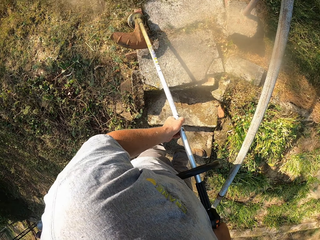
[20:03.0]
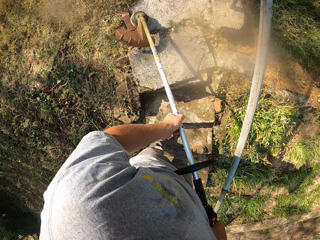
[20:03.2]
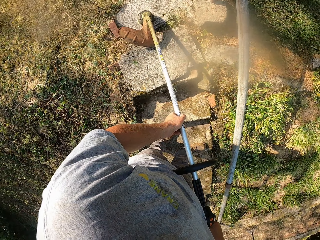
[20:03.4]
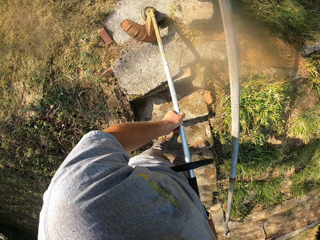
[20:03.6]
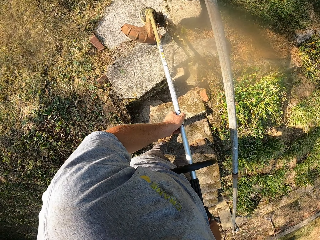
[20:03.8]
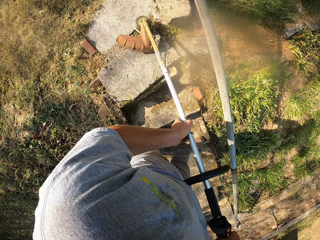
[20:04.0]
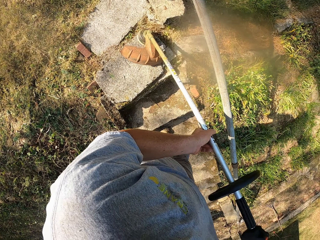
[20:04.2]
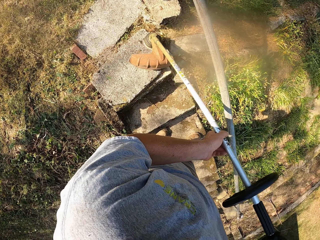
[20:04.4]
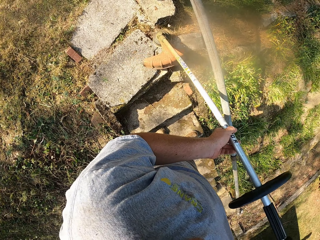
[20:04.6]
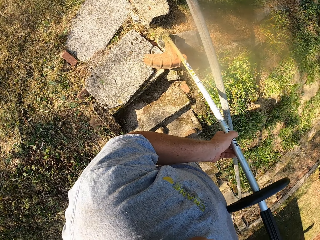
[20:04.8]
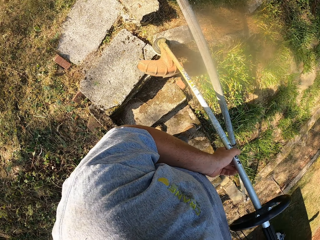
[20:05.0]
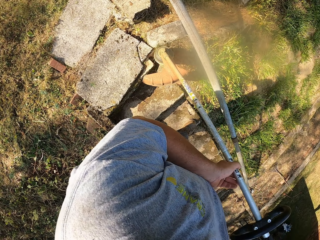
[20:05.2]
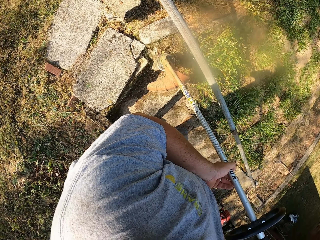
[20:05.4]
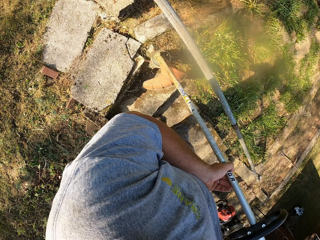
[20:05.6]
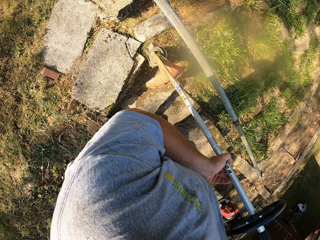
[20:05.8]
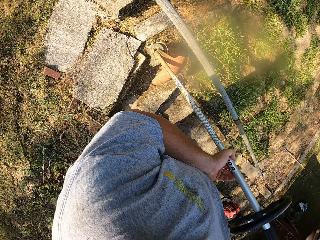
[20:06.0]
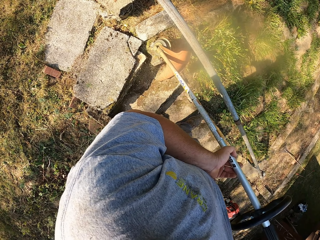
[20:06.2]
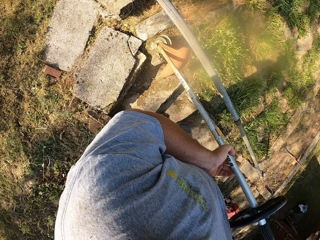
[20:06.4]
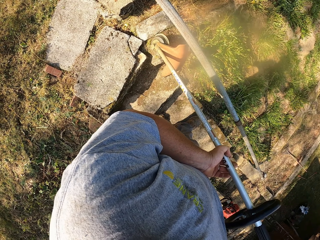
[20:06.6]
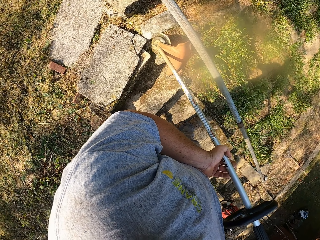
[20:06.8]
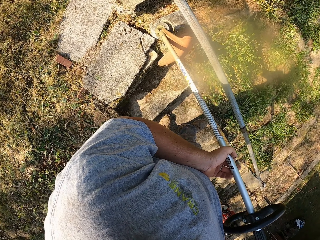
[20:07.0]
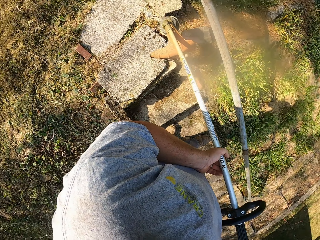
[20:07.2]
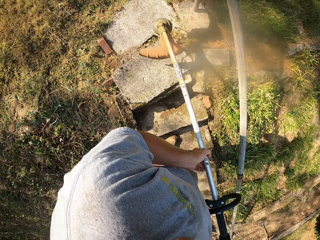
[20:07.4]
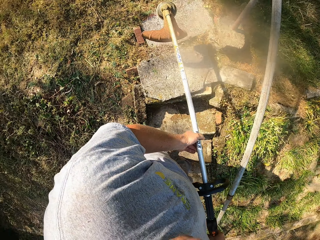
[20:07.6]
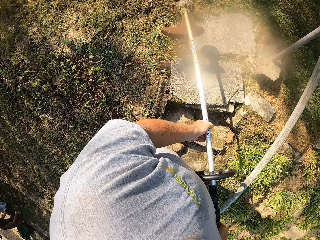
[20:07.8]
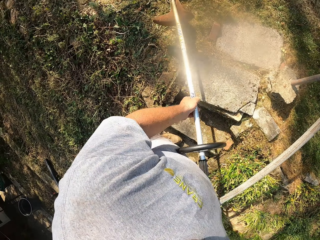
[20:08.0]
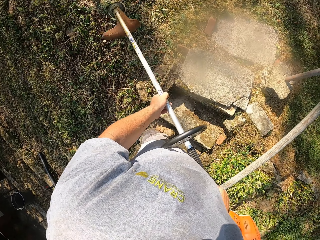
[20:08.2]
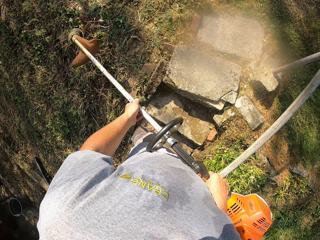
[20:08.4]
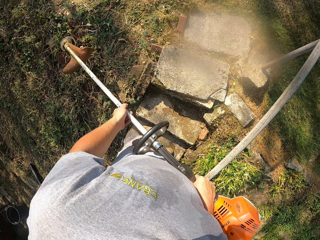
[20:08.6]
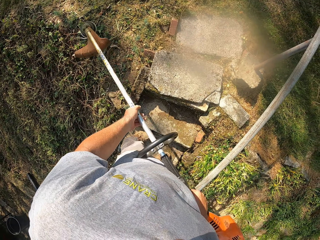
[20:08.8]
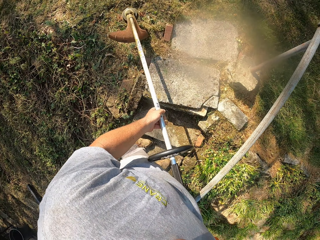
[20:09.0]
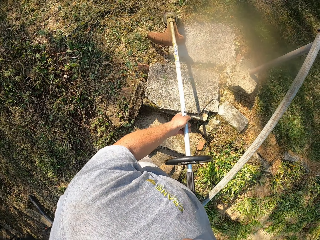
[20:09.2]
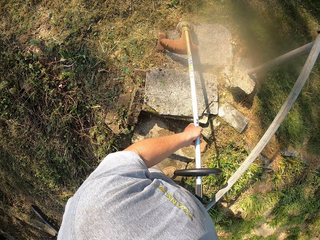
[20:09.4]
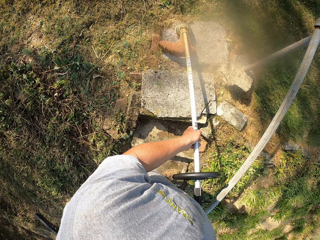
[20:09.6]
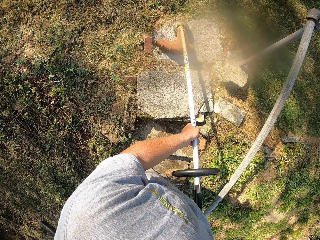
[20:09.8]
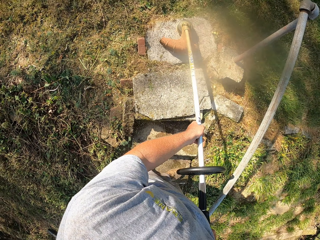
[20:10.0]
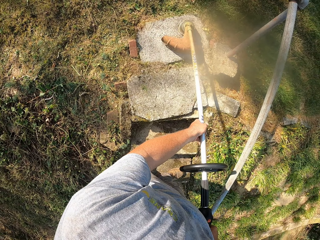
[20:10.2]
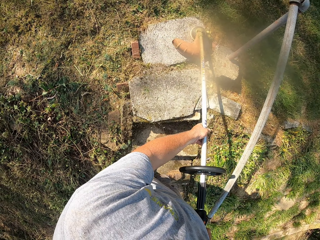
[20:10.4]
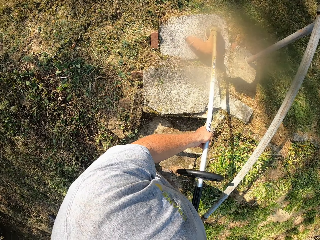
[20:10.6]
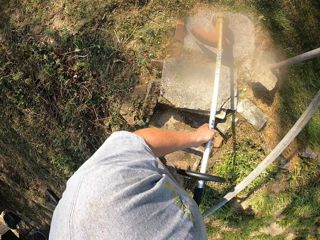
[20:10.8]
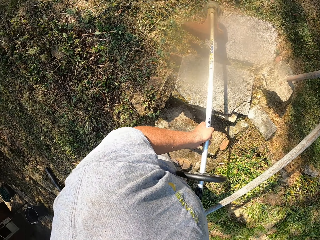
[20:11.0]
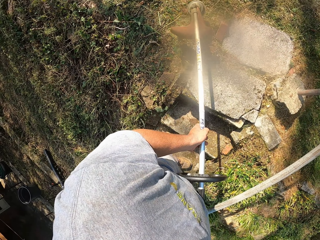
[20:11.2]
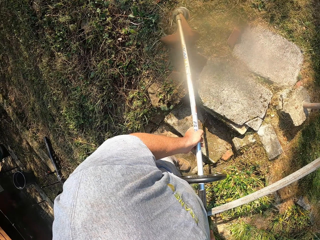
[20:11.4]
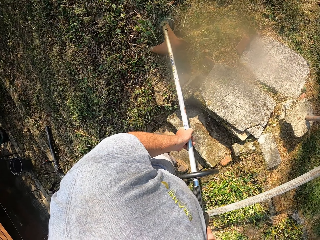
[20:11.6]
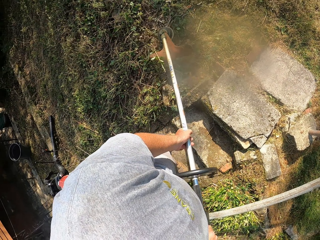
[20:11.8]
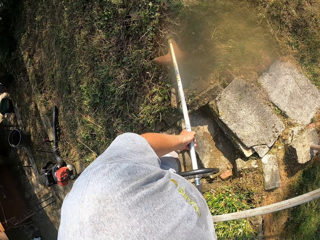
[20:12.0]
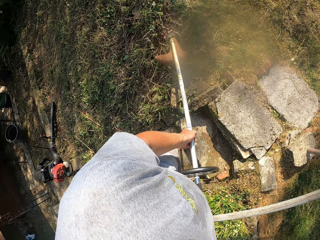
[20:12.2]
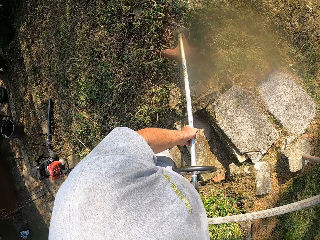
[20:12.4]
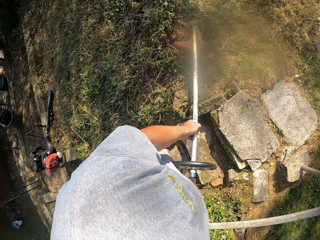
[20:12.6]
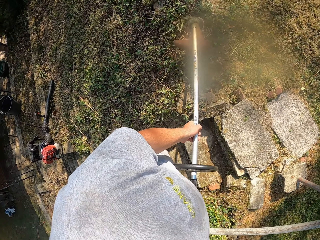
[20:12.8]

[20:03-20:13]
The camera wearer trims the plants with a trimmer.

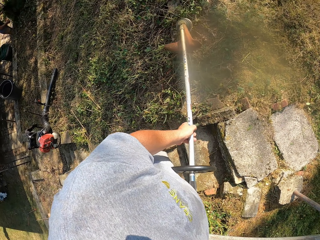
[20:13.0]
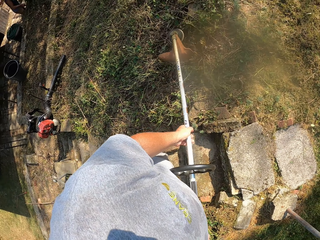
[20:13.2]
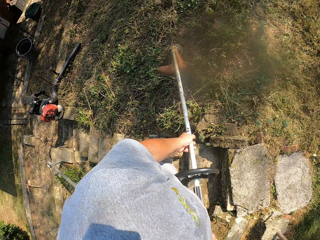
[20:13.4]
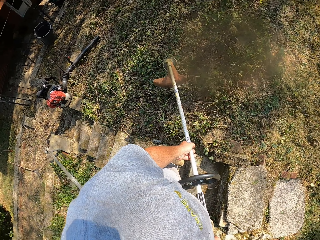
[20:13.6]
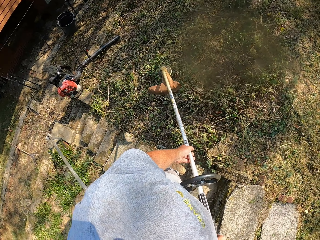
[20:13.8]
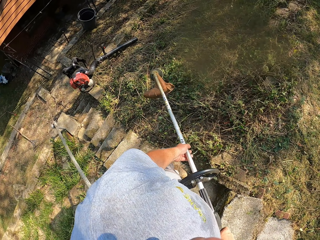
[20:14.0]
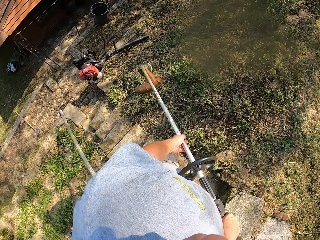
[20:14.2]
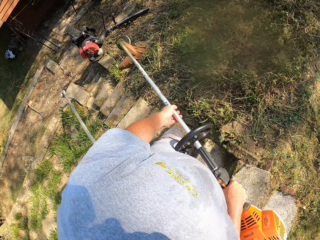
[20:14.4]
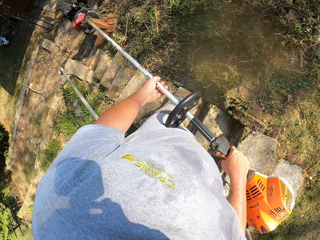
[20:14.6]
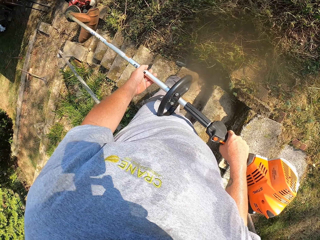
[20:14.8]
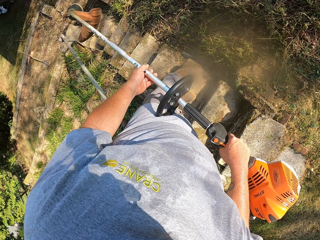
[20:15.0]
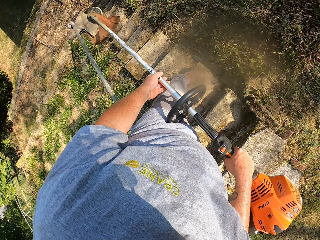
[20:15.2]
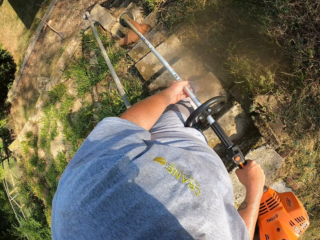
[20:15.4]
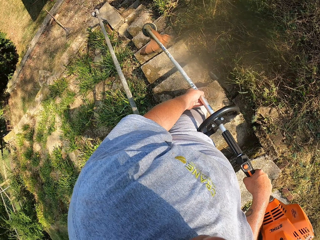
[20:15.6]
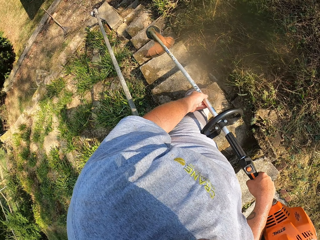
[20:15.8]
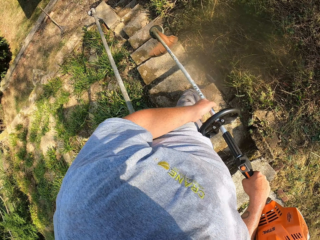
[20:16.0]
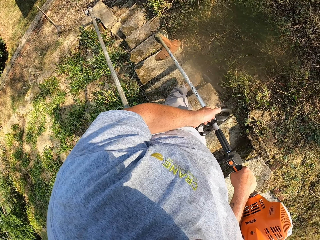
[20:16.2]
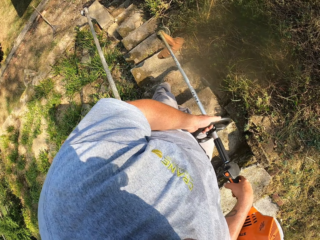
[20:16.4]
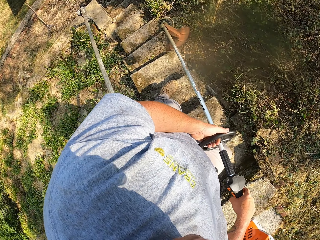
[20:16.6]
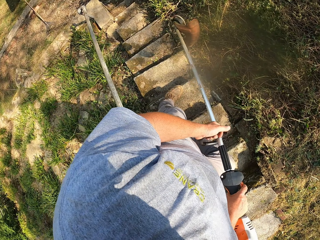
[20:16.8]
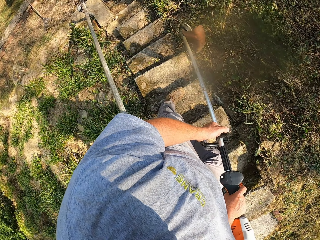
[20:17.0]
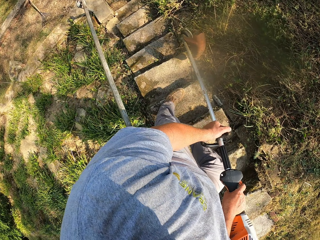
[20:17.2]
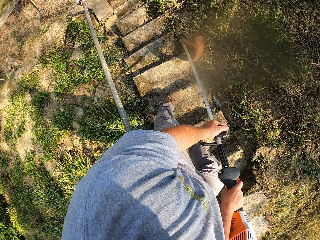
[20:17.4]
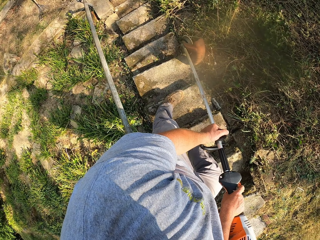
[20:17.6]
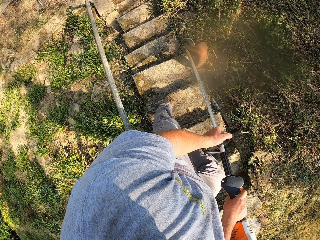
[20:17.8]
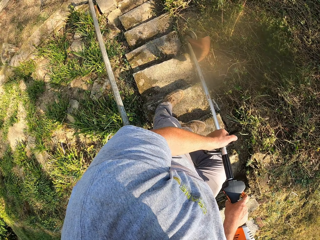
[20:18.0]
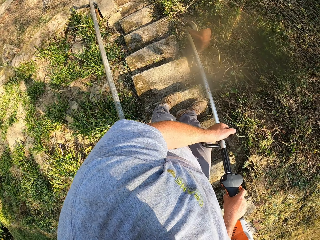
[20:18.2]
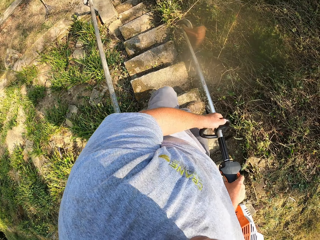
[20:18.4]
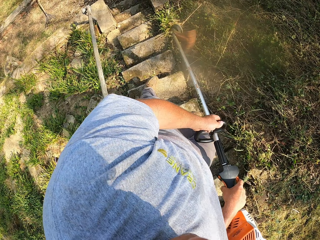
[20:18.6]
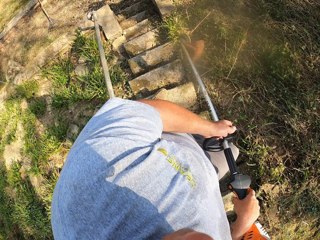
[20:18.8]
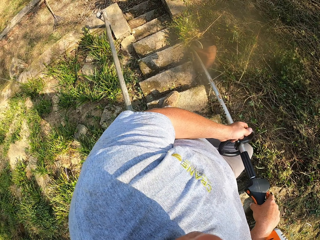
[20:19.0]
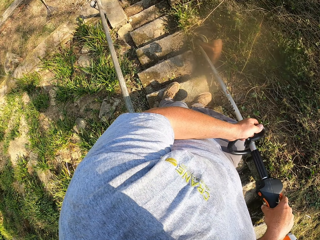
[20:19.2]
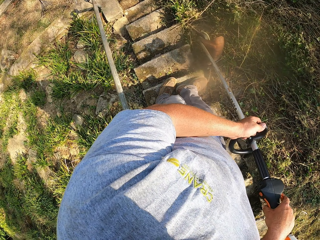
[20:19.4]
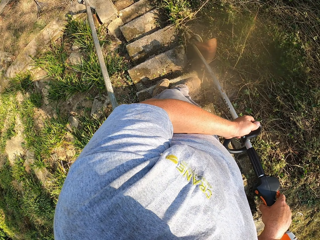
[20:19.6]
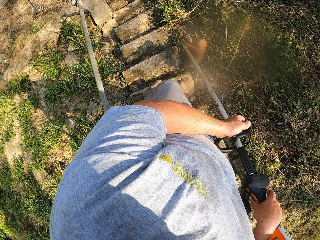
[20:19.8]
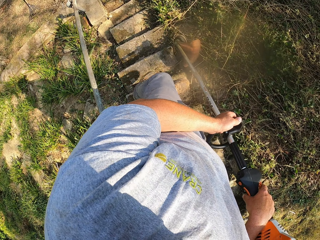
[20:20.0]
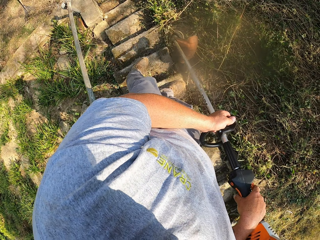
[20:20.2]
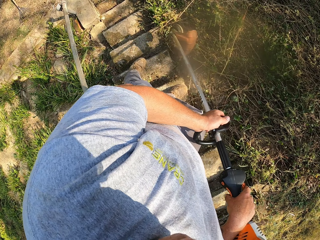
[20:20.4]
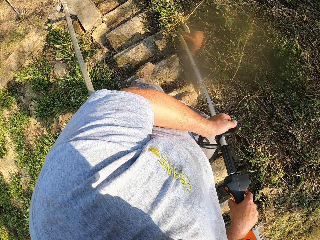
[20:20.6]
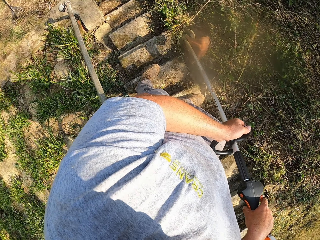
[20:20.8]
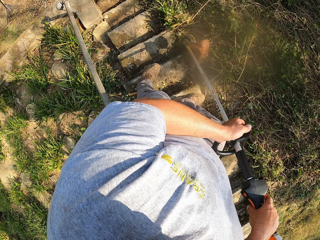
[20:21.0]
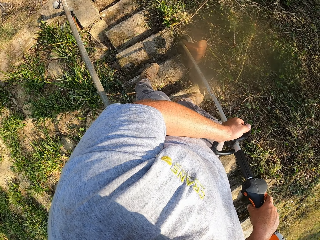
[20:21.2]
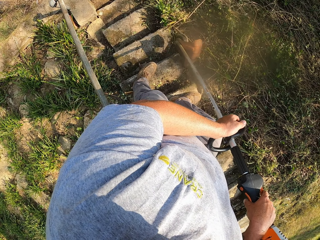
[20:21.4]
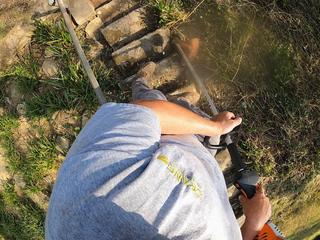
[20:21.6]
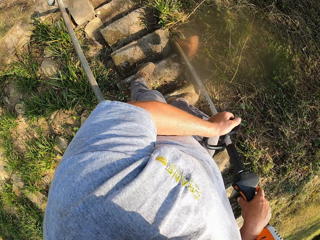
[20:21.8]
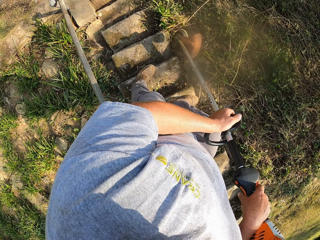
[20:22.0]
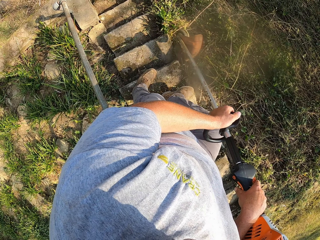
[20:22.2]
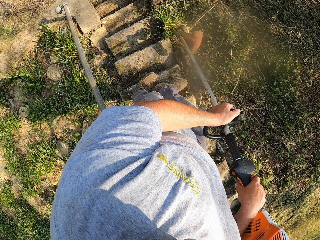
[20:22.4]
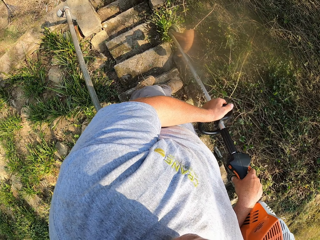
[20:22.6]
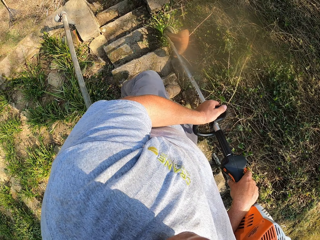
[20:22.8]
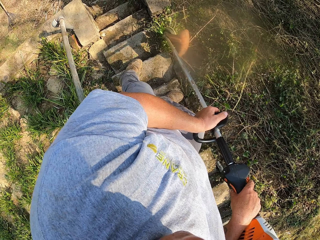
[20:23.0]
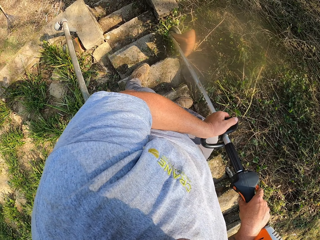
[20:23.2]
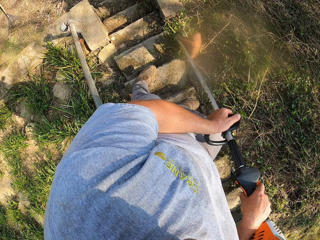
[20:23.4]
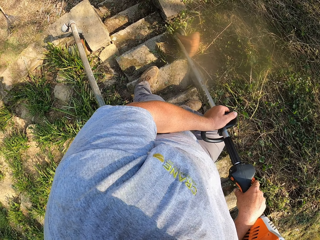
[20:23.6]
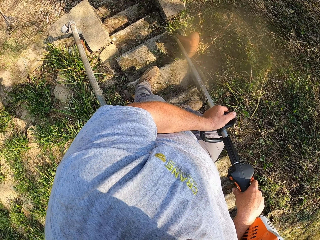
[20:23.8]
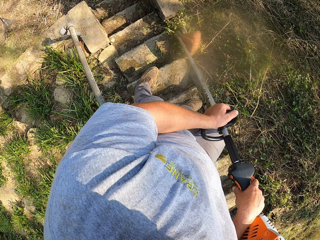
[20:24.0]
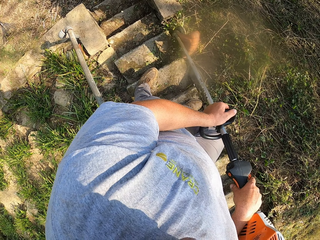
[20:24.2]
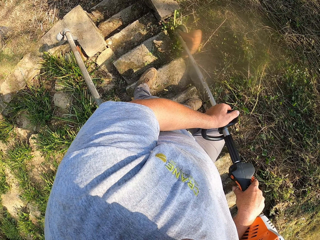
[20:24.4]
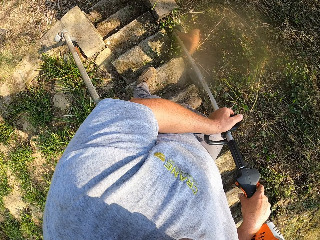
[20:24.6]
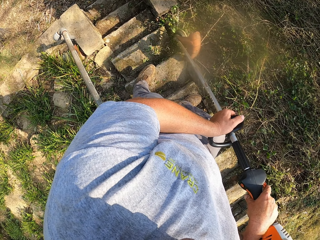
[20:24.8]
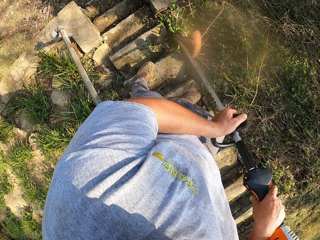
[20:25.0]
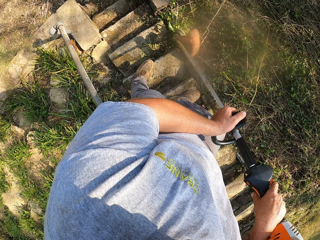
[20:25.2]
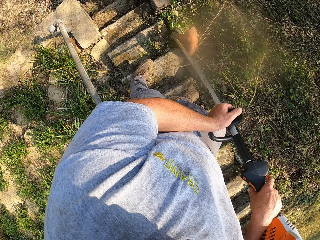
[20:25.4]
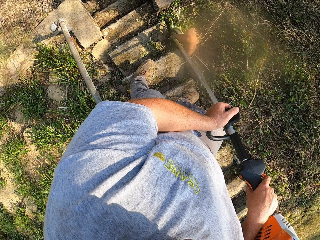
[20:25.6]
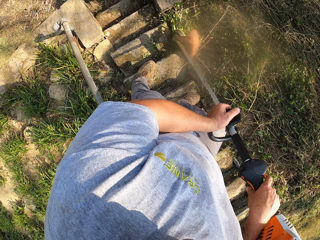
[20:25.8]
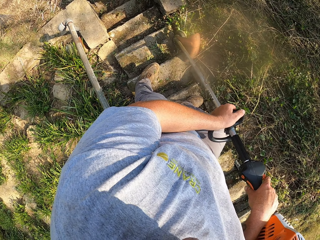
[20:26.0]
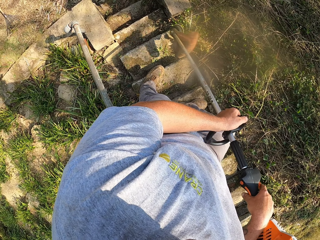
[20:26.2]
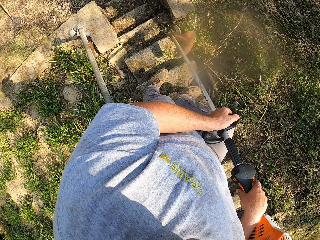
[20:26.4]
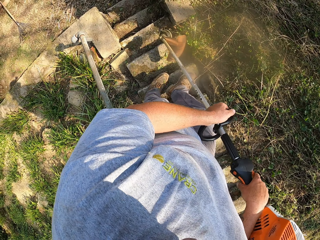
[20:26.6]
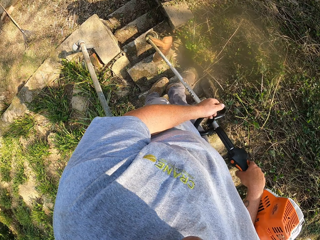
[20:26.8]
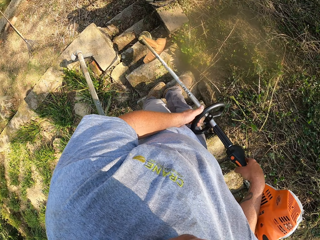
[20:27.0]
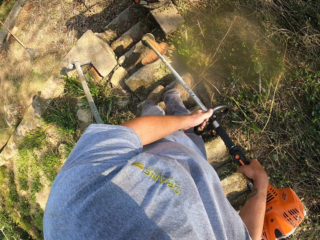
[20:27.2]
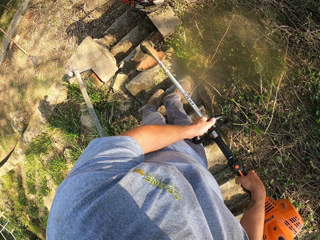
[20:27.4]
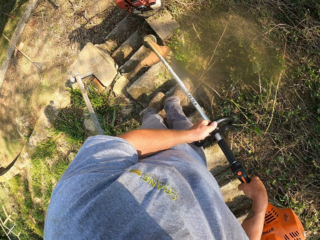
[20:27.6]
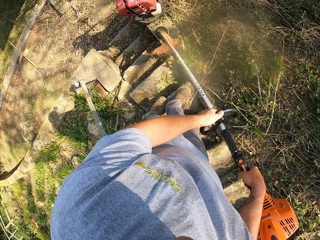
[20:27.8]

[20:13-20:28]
The camera wearer walks around. They cut the grass.
